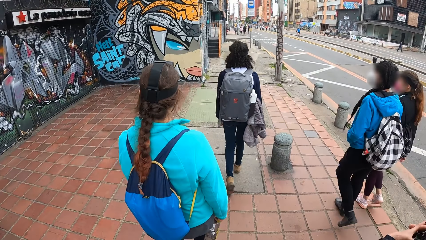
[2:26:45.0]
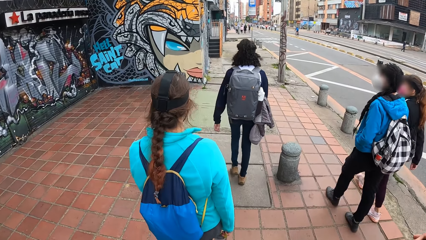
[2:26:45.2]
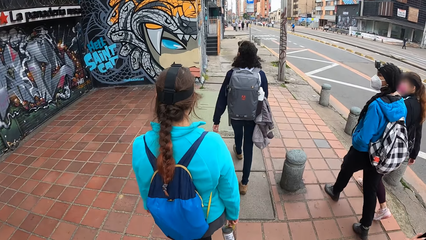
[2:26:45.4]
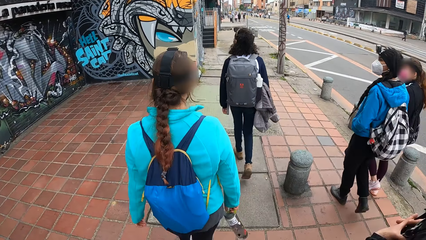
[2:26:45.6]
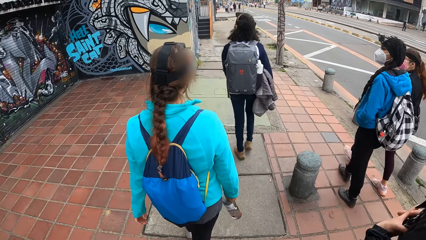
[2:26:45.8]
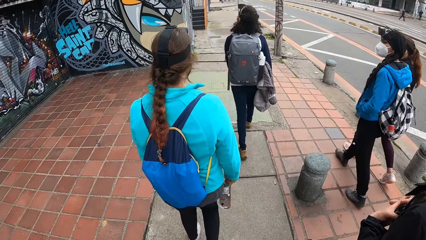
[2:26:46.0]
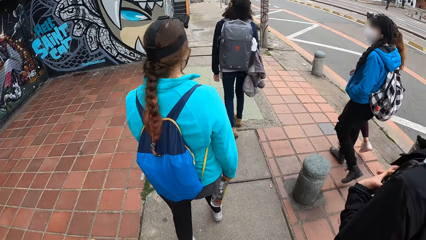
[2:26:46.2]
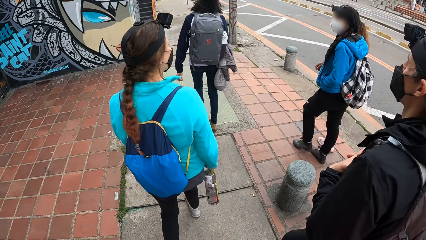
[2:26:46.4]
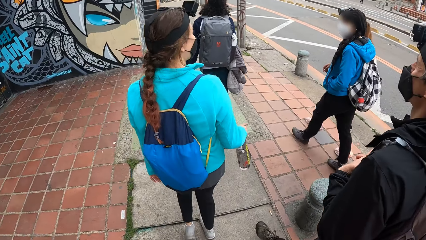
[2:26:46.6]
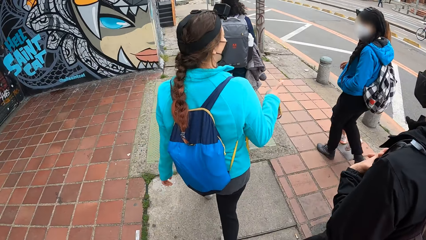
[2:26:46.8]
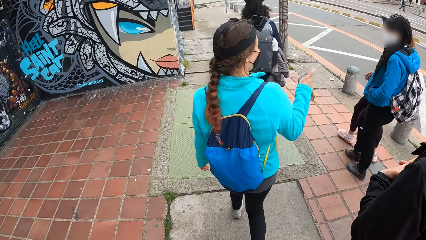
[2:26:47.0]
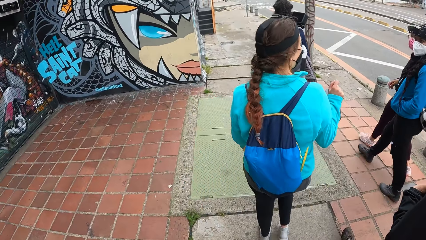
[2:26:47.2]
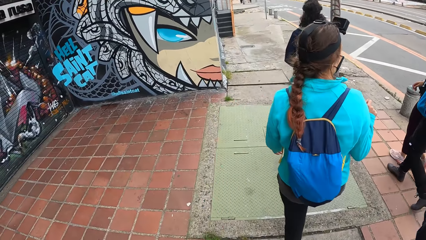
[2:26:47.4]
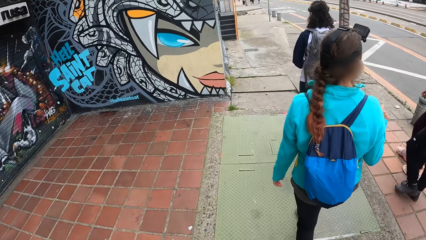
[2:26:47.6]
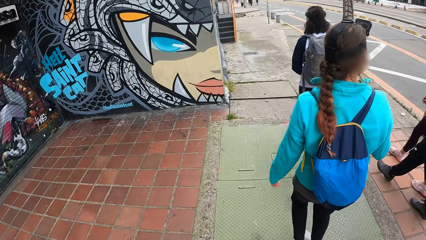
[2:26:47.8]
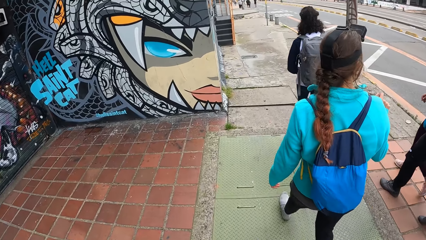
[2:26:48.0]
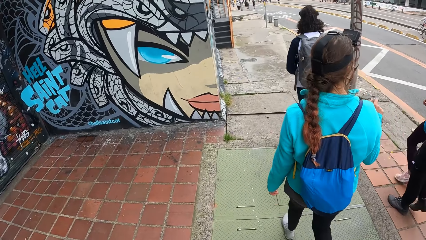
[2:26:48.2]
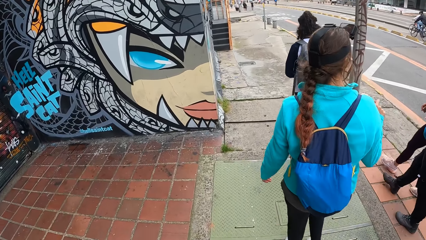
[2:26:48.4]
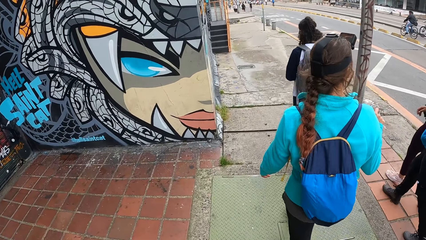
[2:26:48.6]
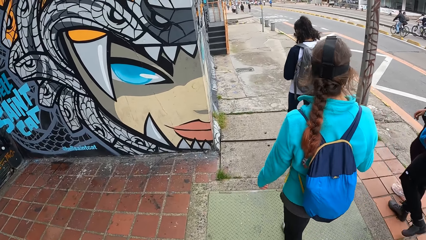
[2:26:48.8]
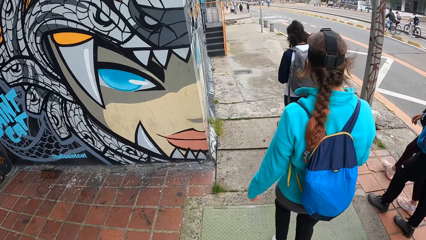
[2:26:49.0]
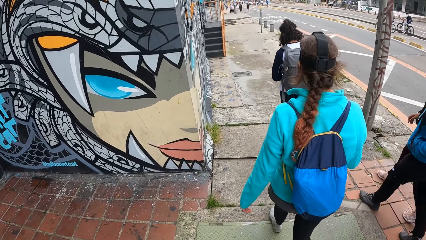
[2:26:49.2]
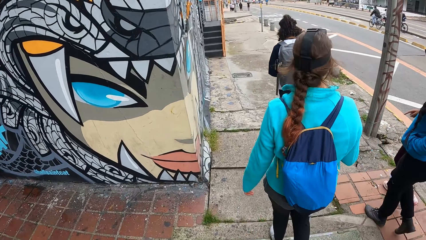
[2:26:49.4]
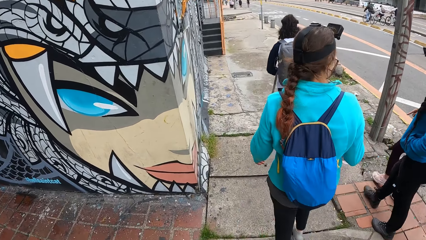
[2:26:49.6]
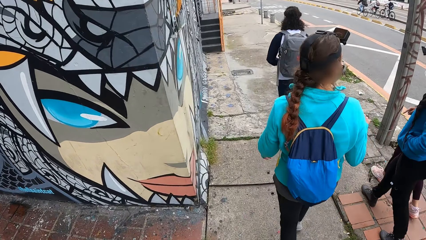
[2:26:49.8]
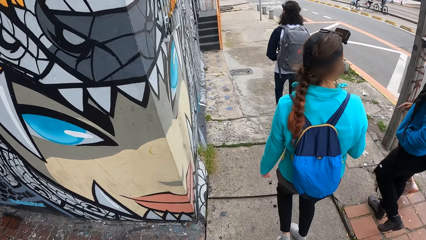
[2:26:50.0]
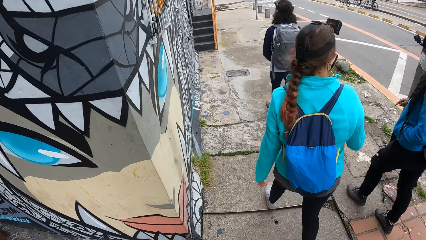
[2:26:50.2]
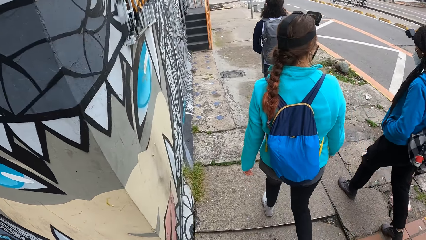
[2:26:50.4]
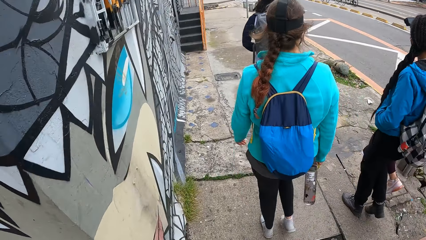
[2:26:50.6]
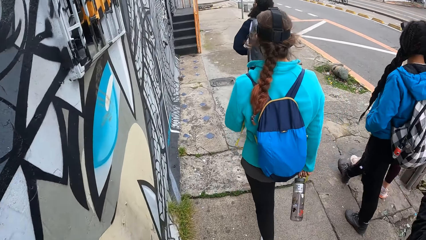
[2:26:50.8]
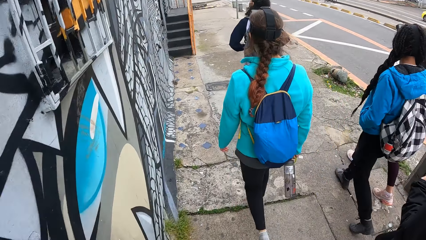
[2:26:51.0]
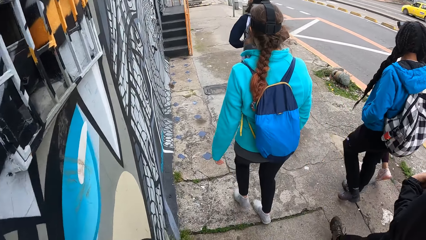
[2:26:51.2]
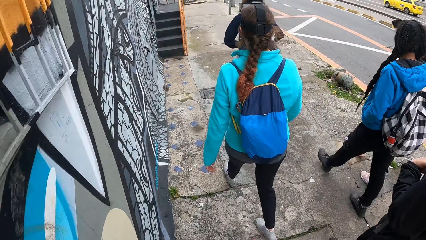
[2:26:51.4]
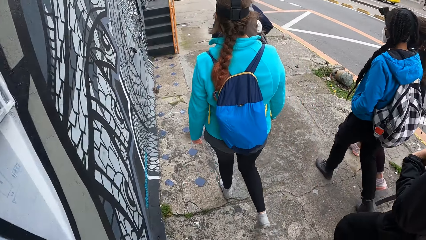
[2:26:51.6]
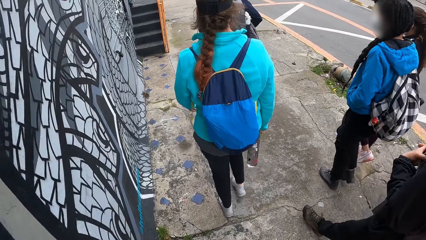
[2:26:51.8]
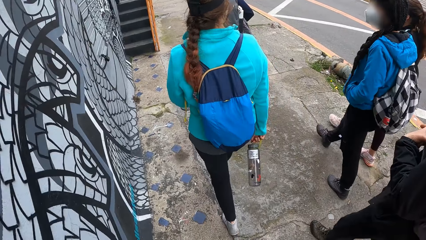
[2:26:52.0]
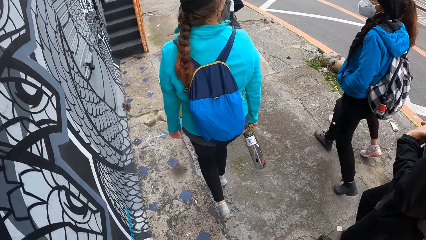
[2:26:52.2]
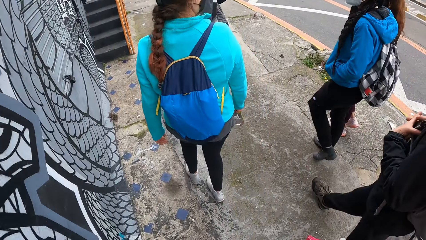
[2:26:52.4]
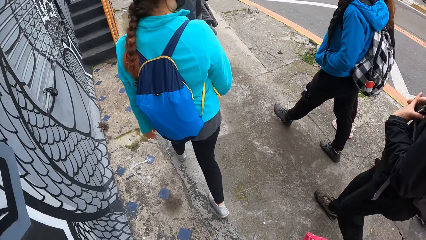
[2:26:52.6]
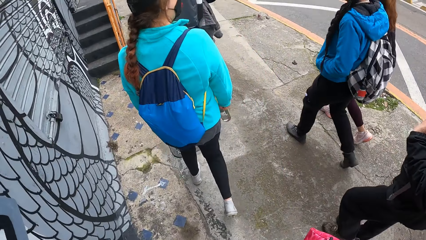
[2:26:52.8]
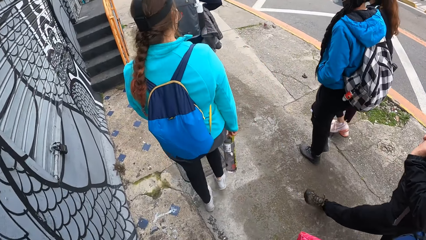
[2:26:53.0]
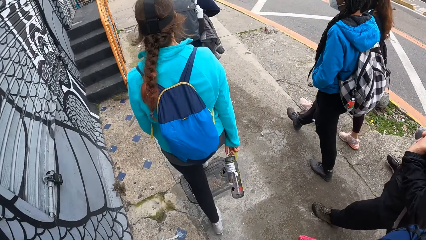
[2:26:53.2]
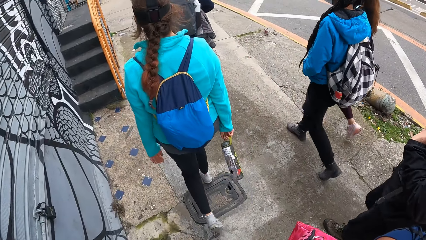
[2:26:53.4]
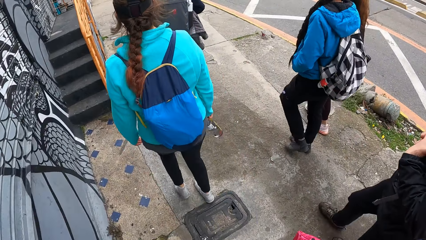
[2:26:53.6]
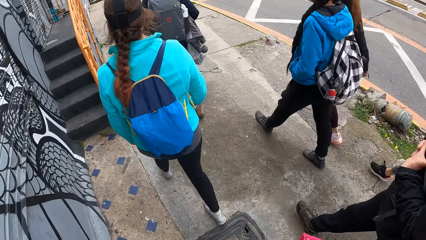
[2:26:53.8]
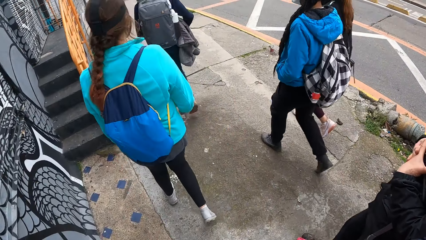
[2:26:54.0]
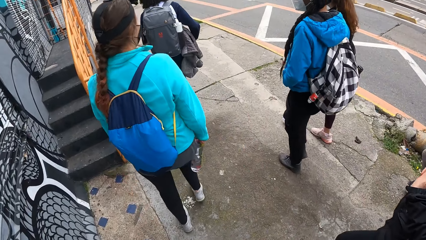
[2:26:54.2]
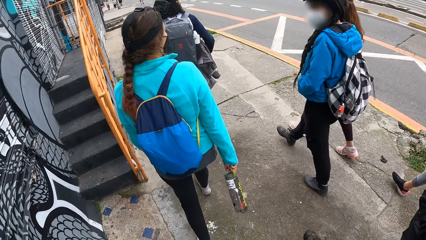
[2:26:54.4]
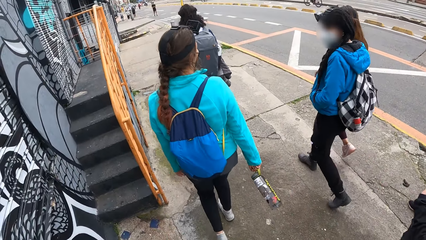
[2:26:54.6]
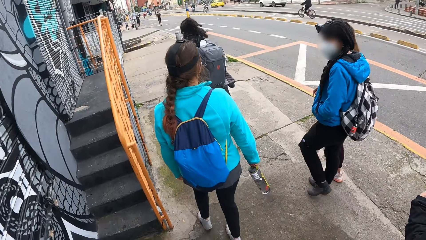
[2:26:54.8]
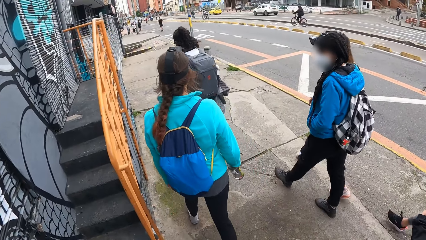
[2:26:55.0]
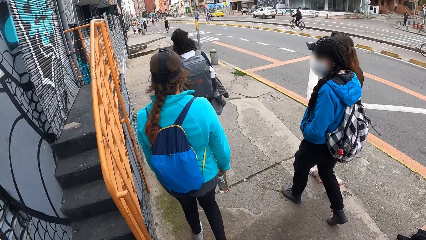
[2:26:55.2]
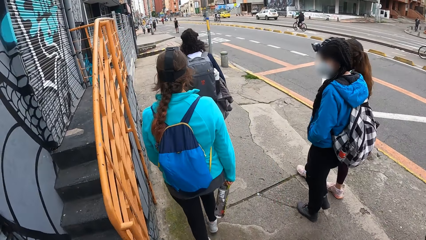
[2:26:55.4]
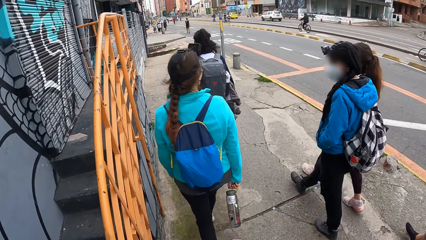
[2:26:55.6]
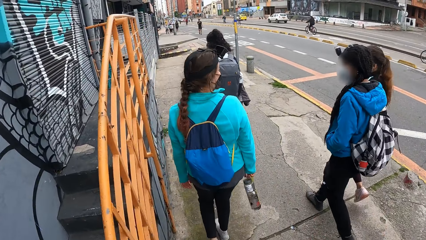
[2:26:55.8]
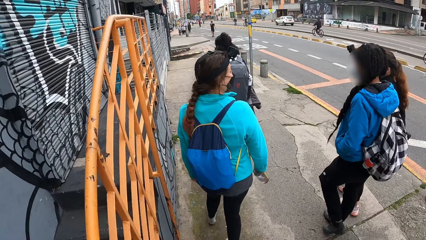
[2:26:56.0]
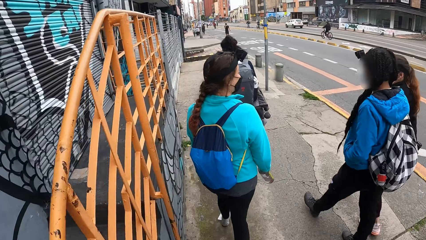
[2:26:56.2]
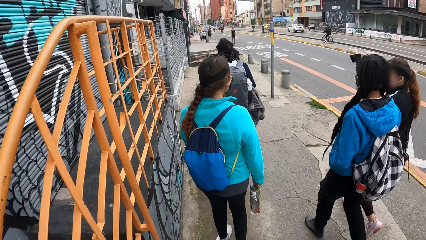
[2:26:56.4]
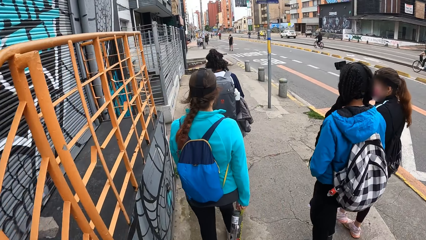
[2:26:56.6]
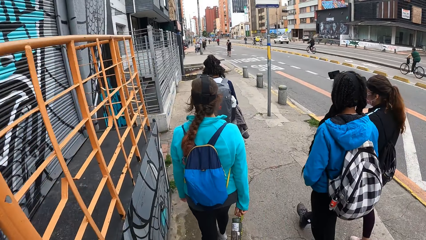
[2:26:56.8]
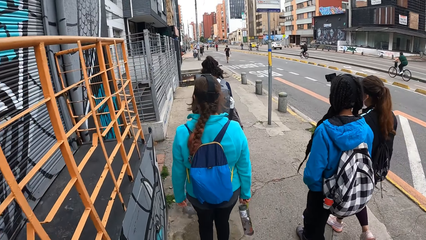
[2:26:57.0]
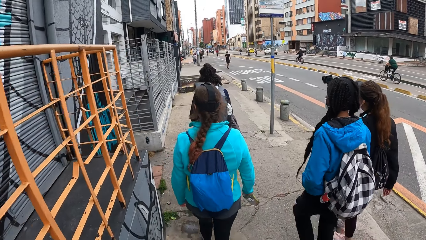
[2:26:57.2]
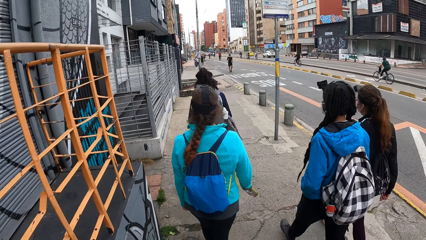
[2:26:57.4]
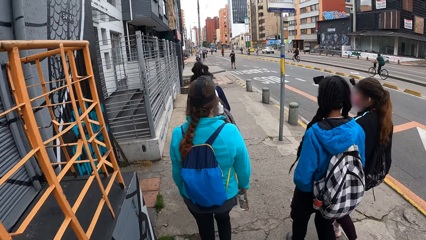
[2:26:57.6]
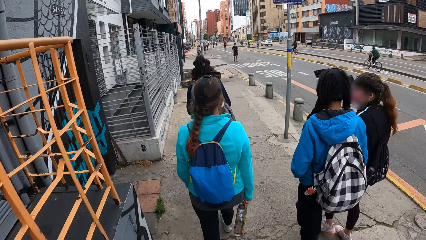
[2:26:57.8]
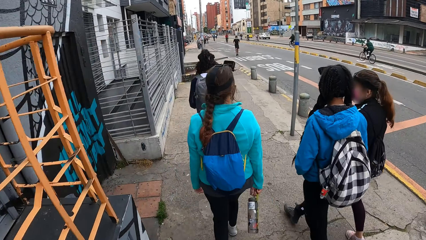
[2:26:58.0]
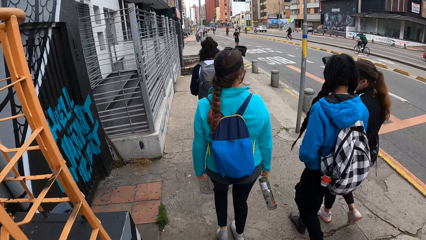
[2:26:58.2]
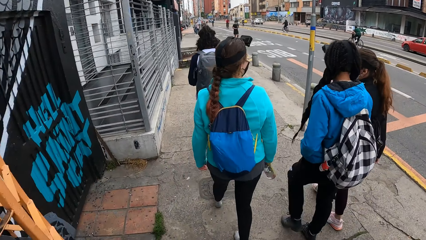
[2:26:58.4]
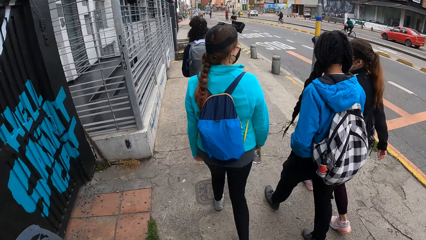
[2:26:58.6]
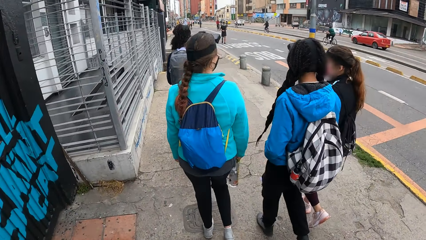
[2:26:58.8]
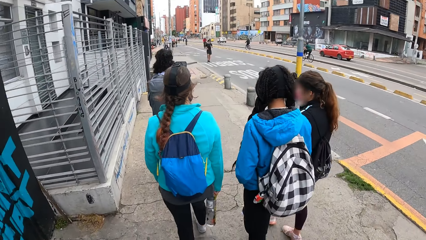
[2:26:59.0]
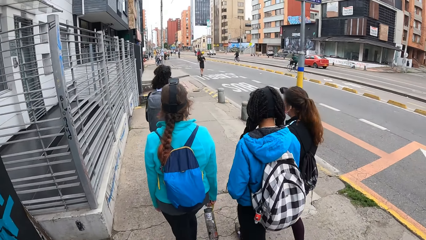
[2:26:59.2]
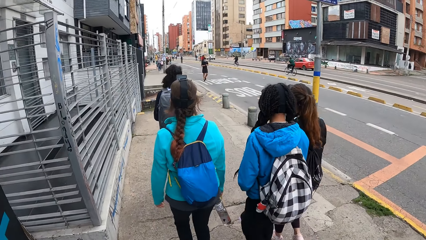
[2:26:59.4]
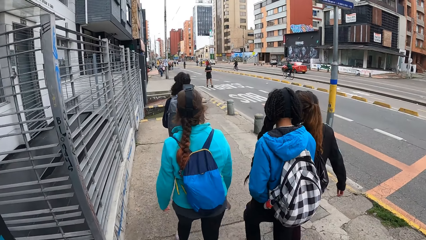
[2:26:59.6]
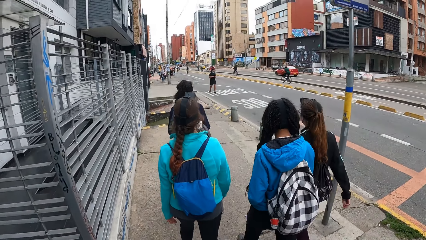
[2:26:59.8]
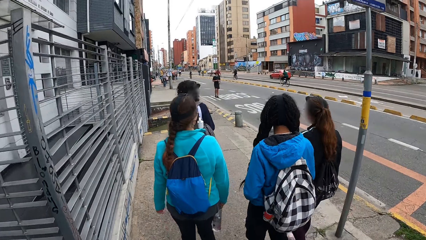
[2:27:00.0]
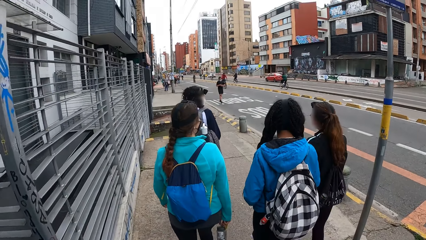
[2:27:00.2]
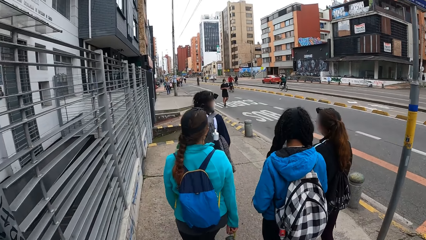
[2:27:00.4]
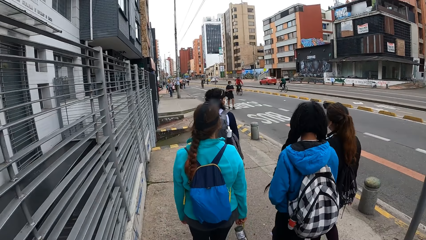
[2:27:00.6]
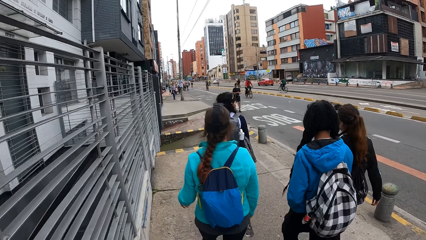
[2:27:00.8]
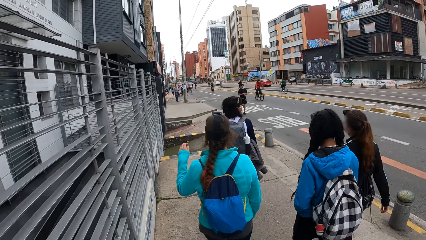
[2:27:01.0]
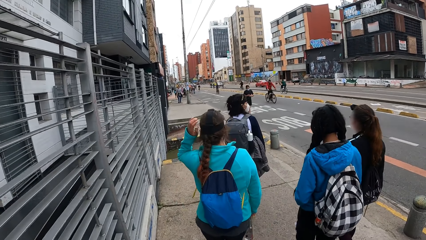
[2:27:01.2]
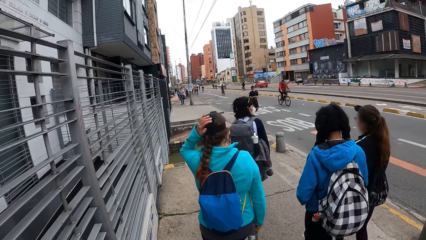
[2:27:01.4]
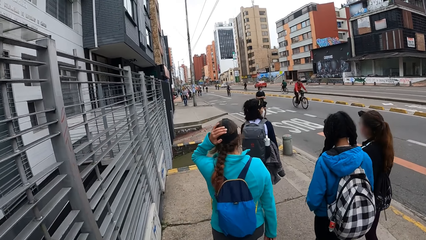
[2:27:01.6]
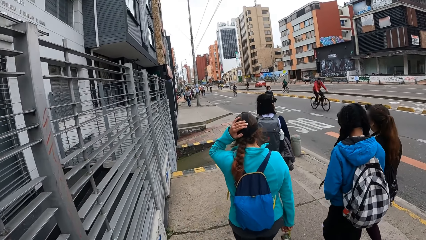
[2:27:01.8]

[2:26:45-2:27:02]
The camera wearer walks along the pavement. The woman touches her hair with her left hand.
